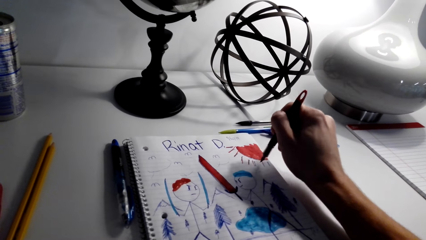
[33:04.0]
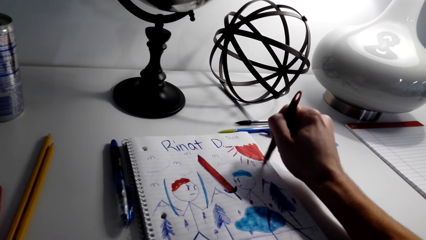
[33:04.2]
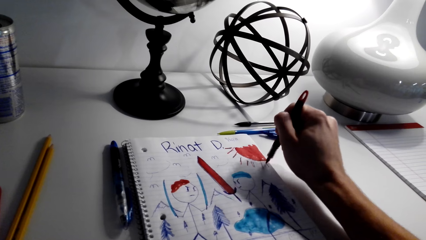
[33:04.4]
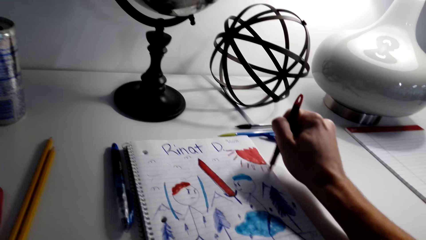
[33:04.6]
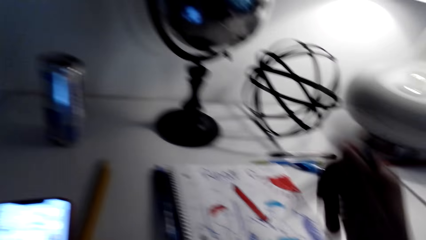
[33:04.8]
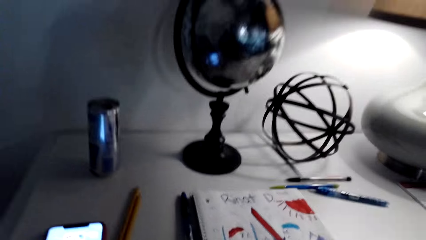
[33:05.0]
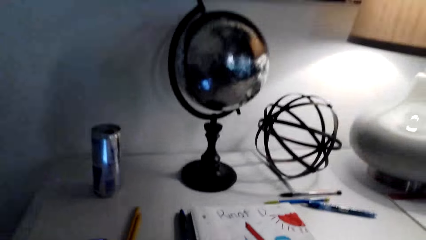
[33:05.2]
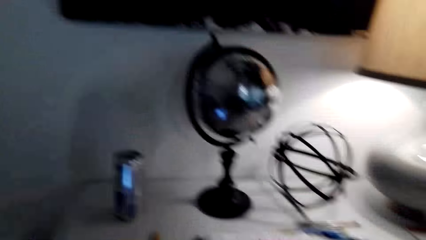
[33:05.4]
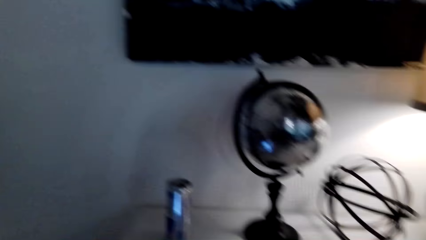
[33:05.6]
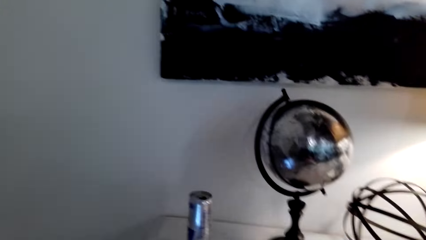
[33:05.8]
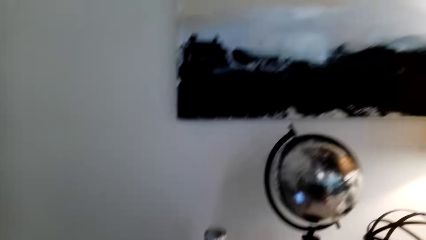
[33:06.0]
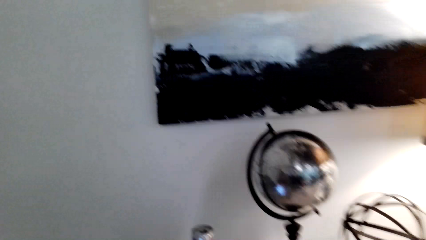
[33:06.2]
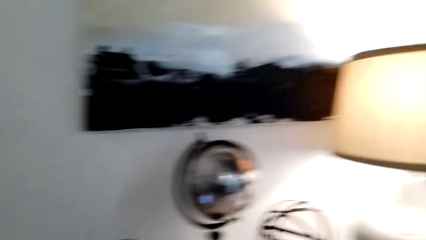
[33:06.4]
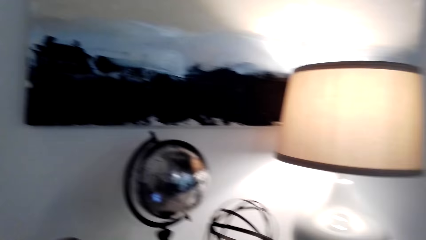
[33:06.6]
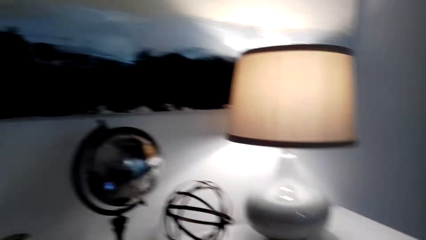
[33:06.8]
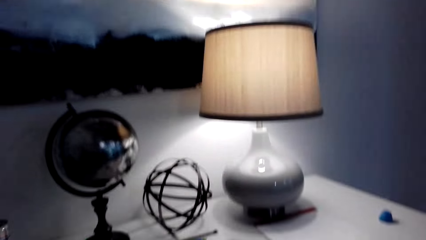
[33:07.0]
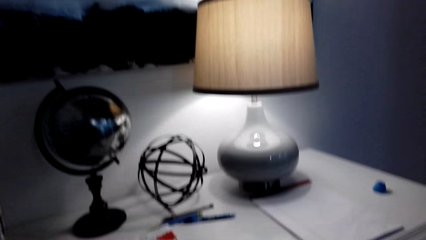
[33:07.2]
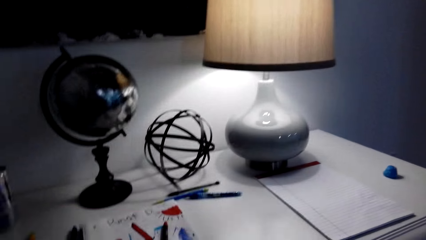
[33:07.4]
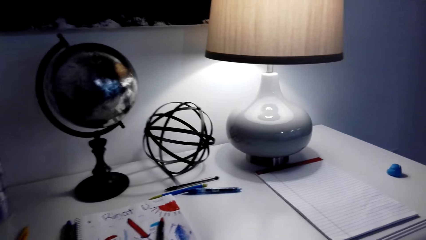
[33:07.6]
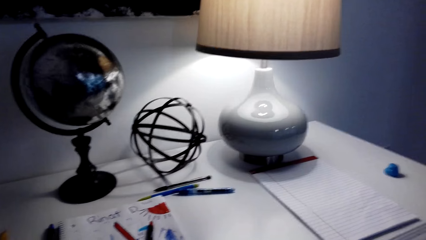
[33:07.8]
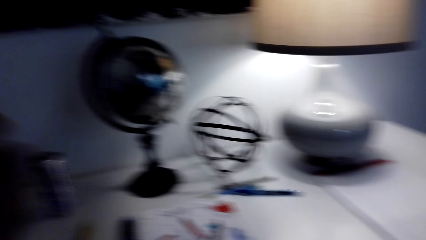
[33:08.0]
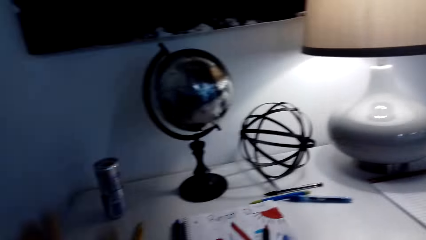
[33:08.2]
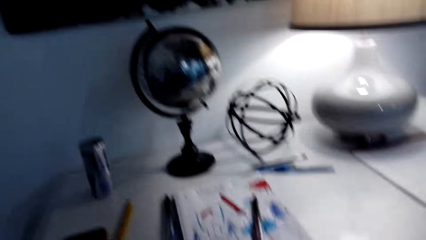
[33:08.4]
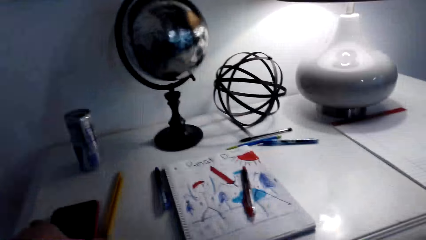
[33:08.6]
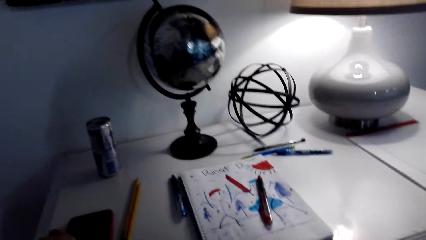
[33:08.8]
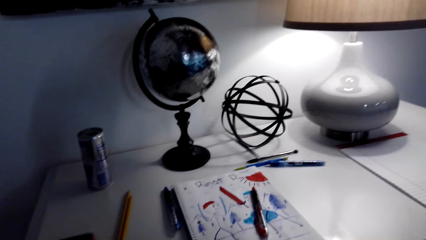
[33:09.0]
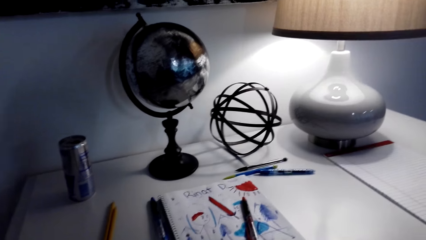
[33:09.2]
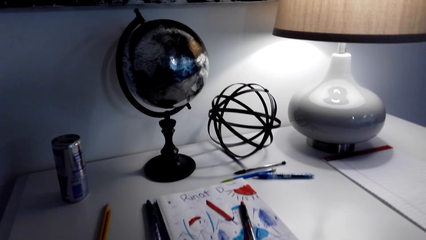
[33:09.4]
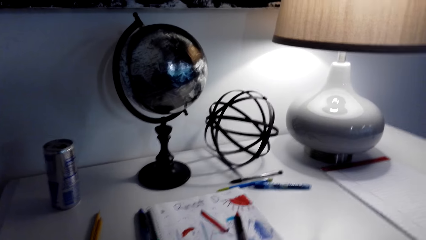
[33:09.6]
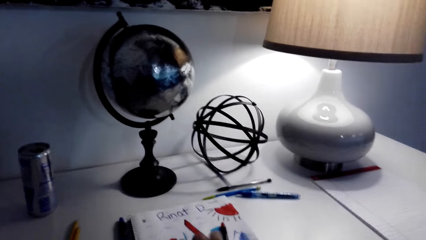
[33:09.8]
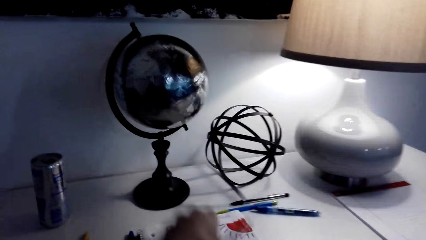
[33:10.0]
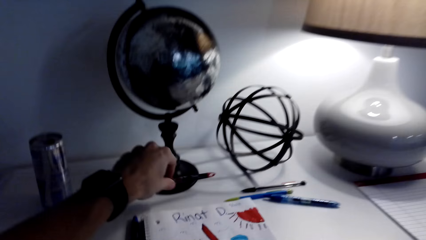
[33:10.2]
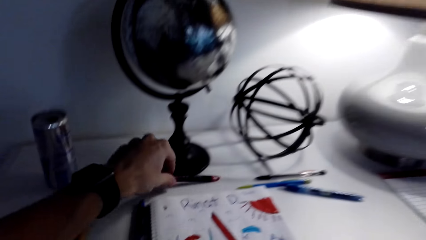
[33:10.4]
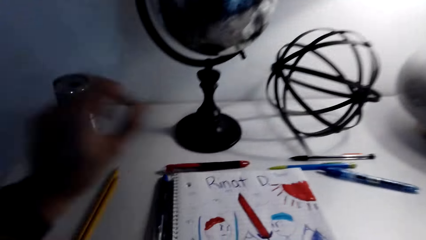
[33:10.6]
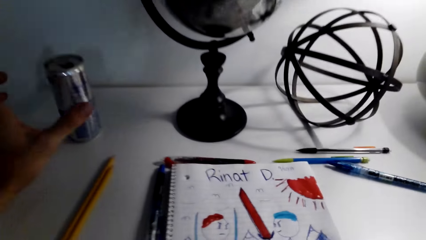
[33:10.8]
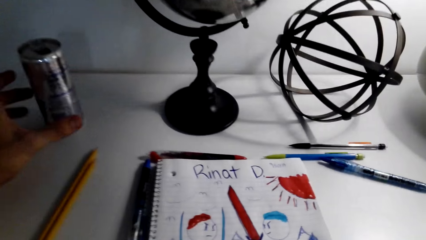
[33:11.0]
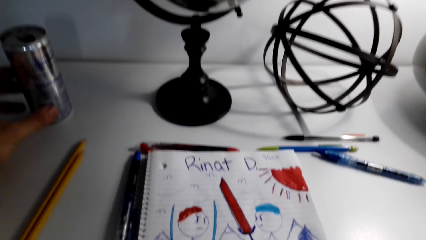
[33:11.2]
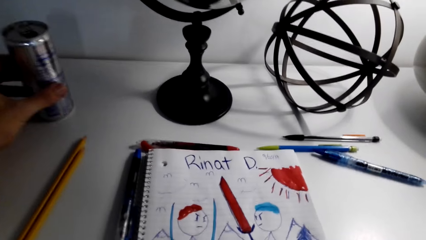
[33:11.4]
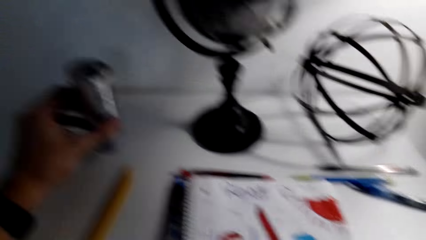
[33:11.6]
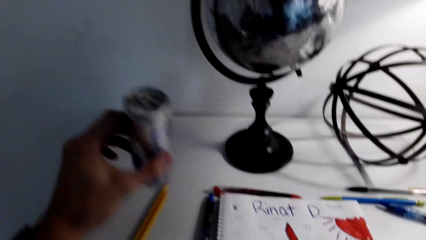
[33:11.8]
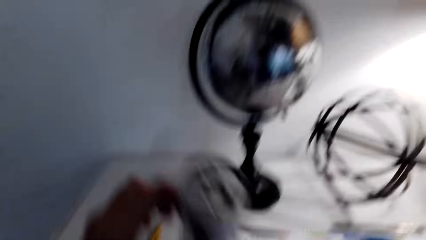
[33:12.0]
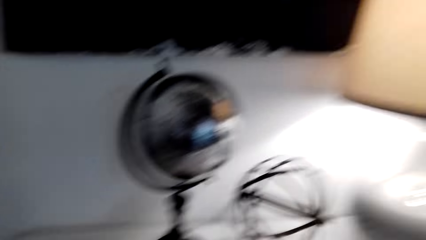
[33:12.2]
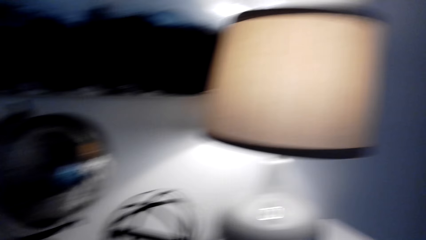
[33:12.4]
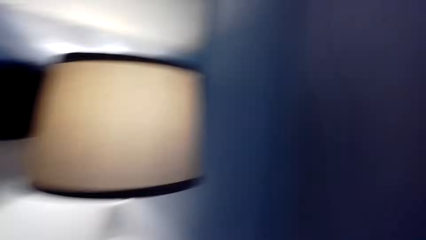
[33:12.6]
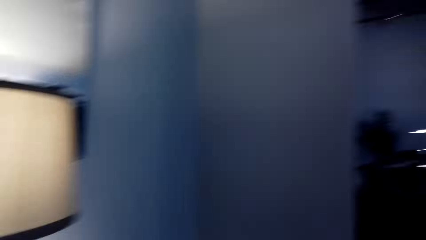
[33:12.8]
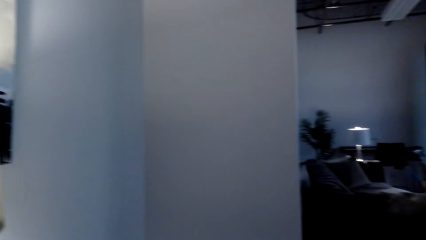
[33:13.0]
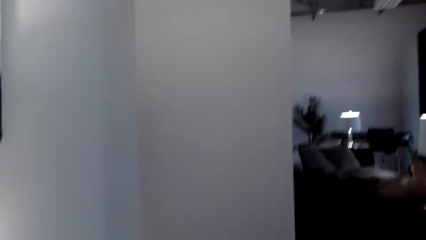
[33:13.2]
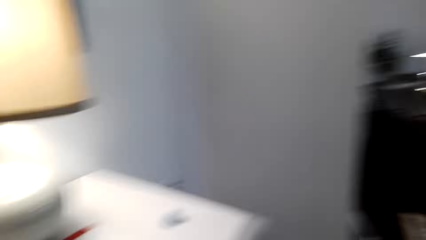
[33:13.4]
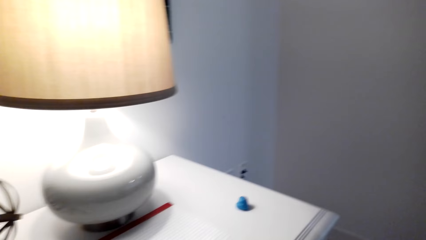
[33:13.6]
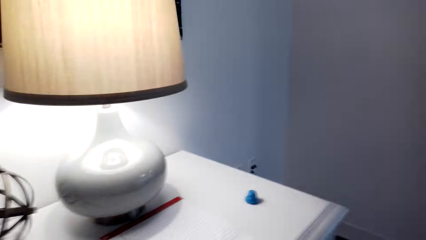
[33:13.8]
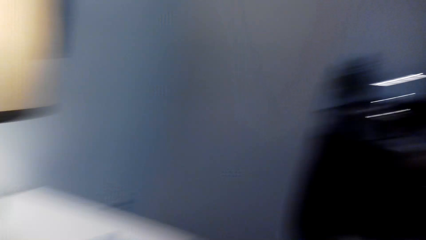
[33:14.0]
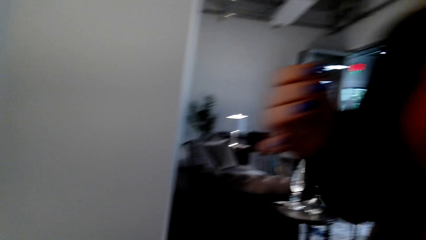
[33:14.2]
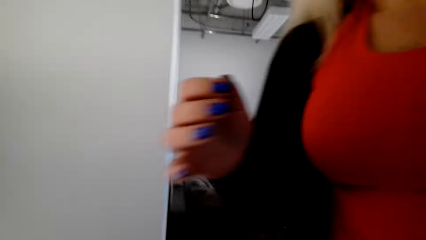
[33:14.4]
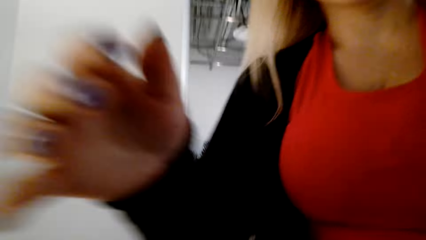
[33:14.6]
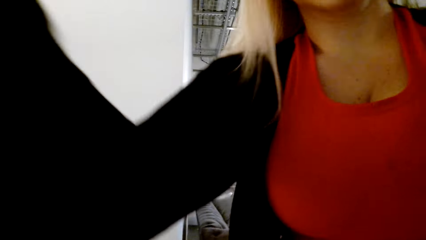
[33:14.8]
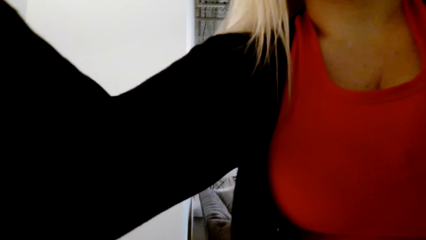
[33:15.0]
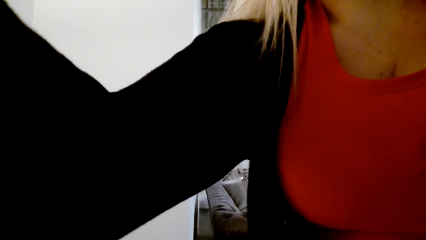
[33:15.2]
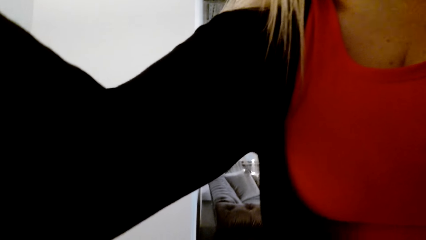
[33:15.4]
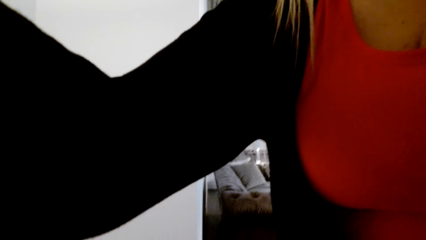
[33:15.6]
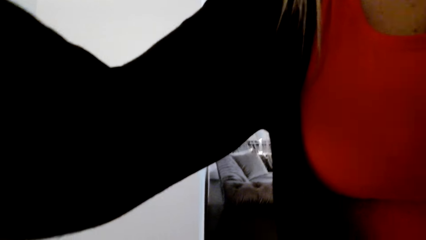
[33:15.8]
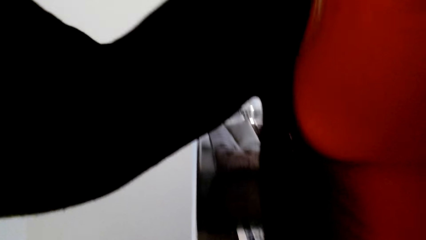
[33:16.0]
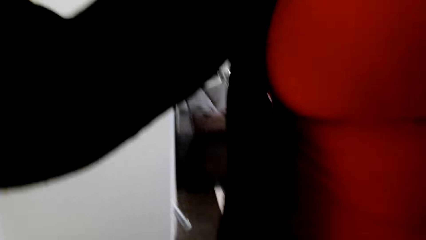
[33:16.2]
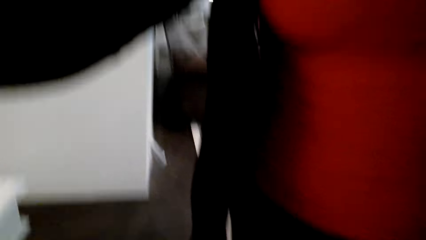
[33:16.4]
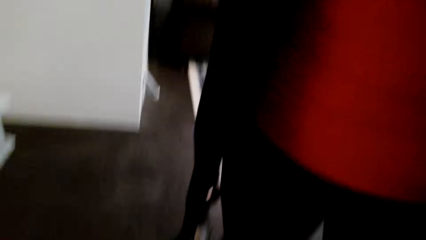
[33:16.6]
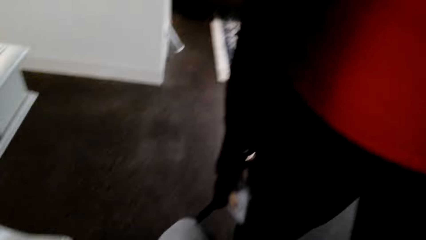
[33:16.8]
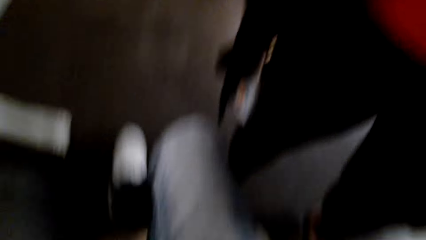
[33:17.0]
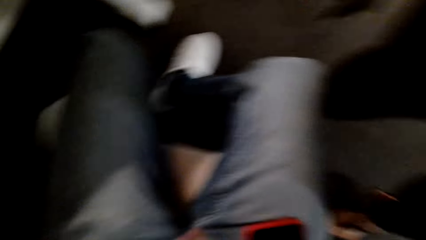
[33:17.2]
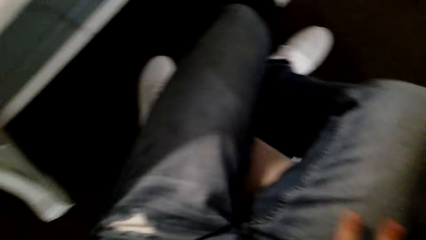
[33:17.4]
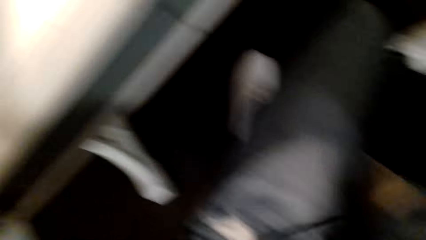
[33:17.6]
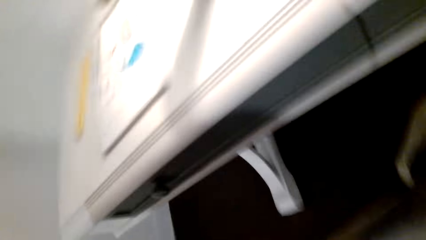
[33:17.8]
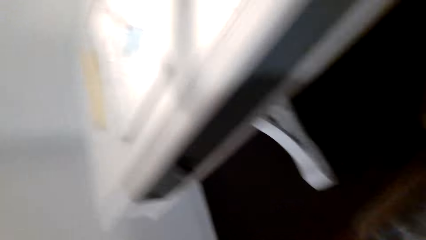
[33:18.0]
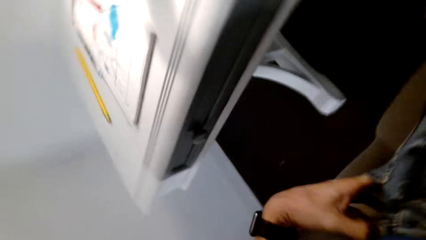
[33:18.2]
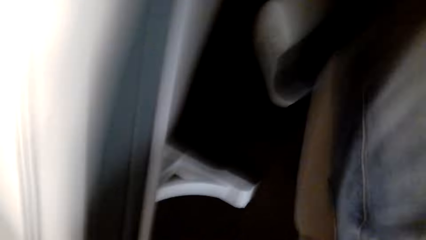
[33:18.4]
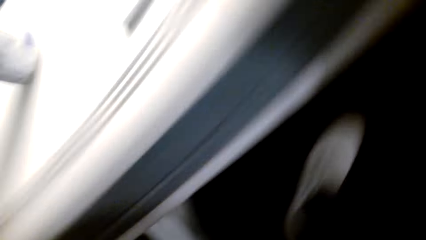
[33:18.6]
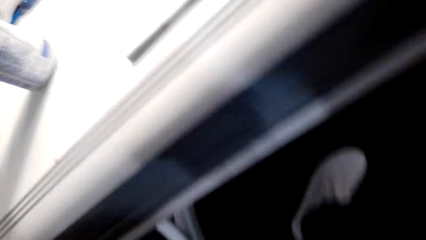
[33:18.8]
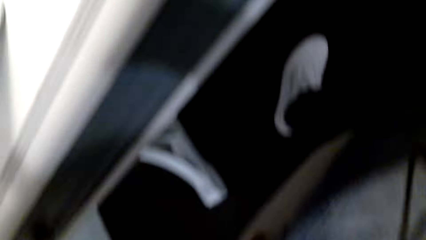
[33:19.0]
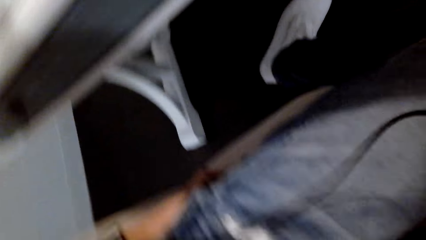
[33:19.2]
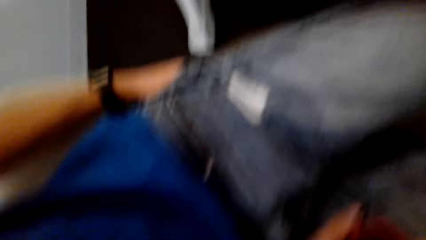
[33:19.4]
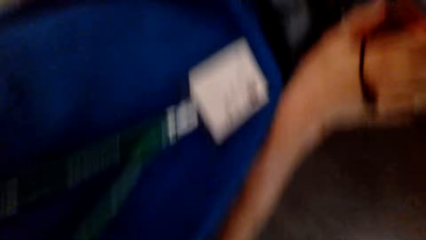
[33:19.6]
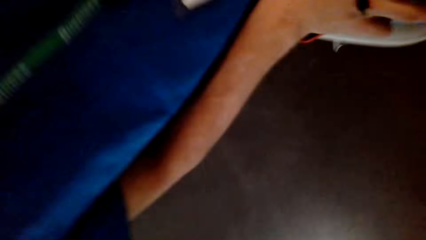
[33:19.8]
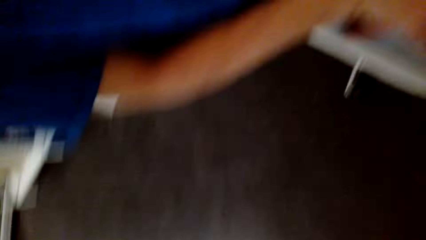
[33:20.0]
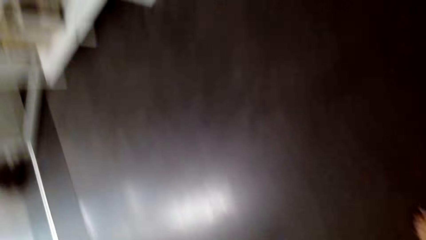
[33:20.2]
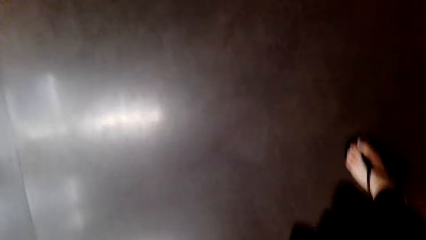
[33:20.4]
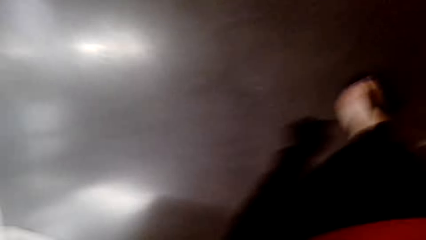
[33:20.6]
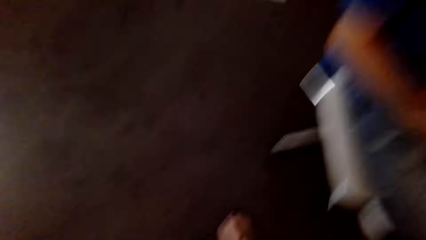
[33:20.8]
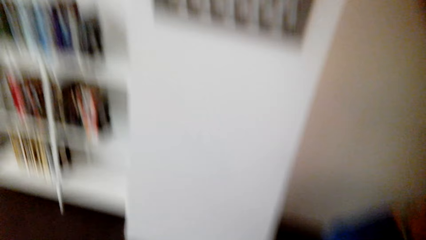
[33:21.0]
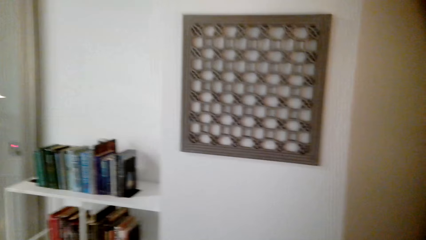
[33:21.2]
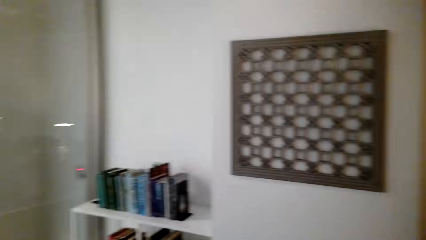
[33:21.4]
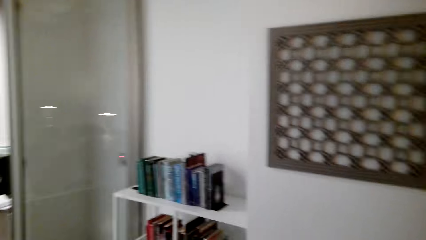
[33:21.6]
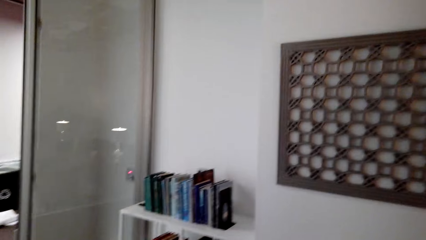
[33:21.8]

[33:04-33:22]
The camera wearer closes the pen. They put the pen on the table and pick up a can or bottle from the table. A man raises the hand. The man holds the camera. The camera wearer puts the hand in the pocket.
